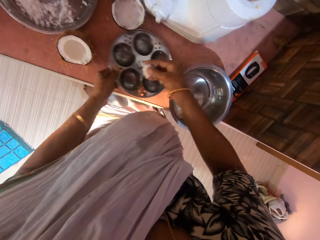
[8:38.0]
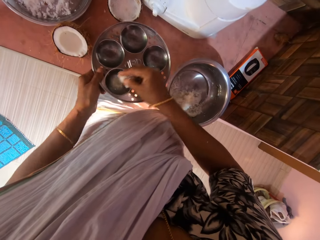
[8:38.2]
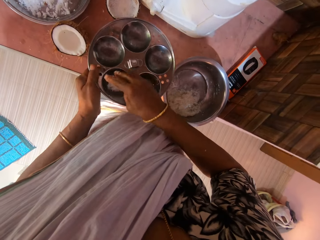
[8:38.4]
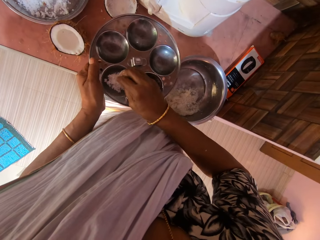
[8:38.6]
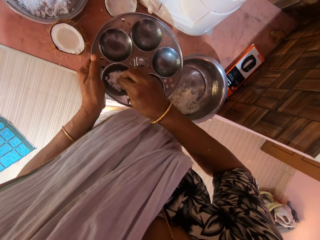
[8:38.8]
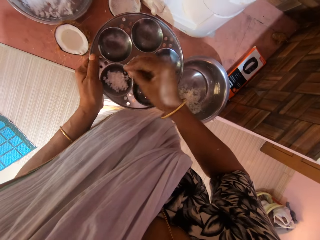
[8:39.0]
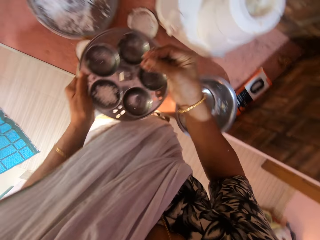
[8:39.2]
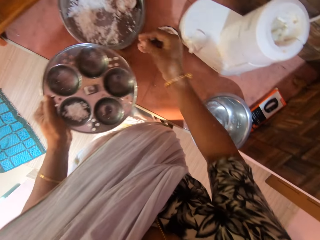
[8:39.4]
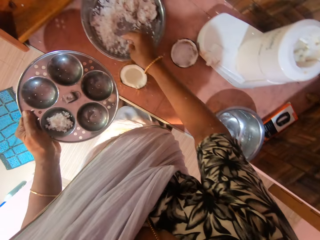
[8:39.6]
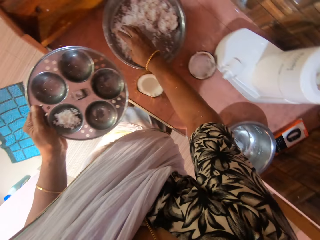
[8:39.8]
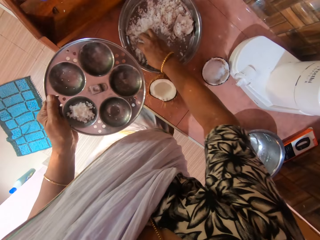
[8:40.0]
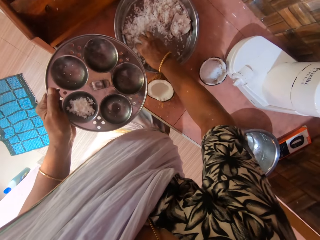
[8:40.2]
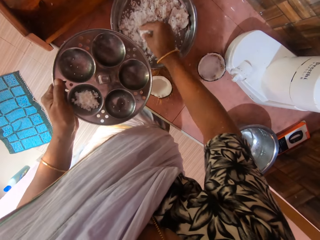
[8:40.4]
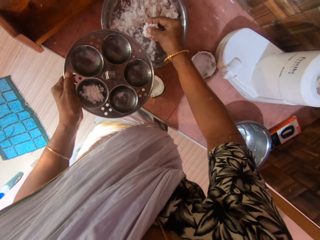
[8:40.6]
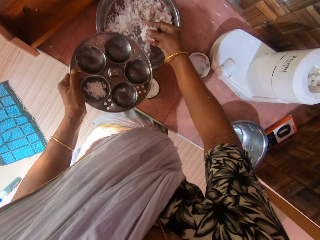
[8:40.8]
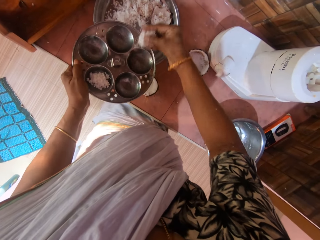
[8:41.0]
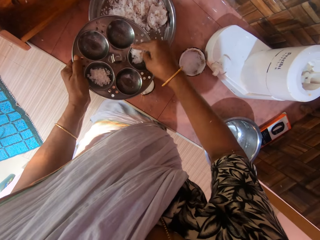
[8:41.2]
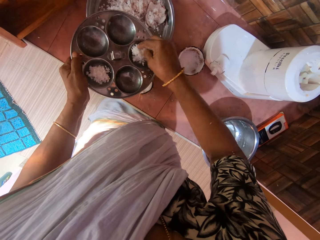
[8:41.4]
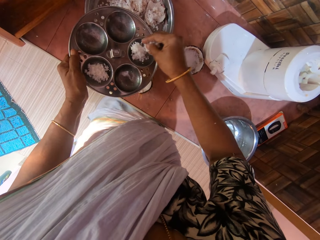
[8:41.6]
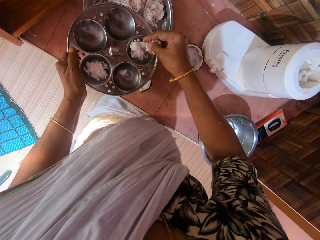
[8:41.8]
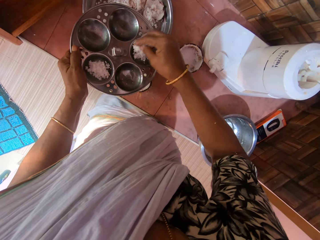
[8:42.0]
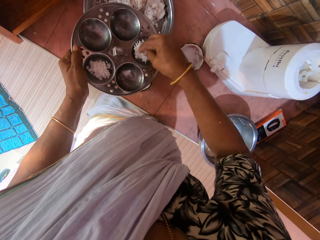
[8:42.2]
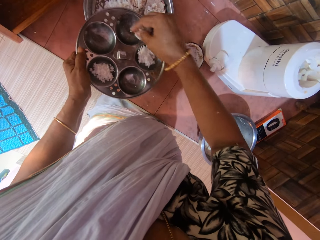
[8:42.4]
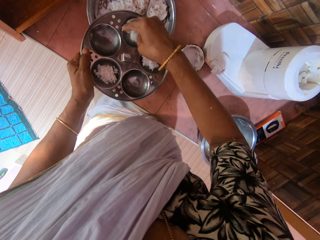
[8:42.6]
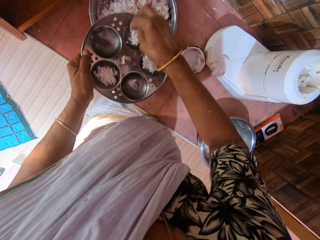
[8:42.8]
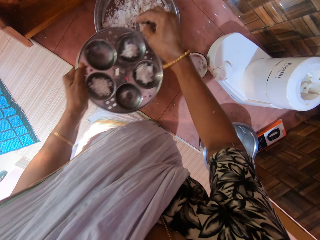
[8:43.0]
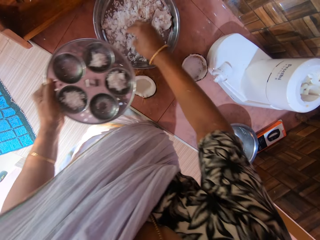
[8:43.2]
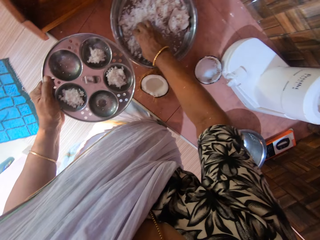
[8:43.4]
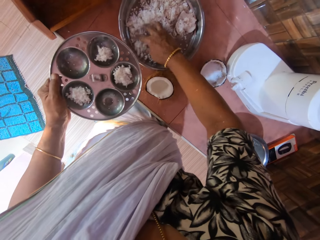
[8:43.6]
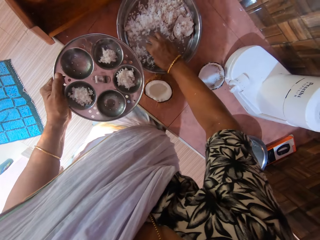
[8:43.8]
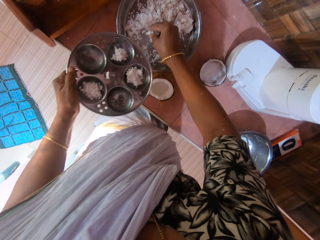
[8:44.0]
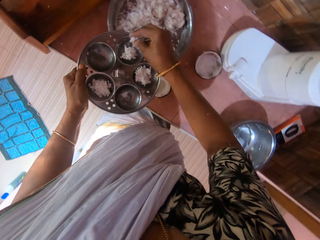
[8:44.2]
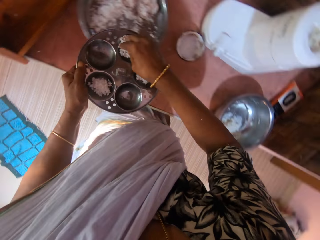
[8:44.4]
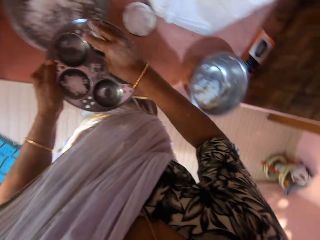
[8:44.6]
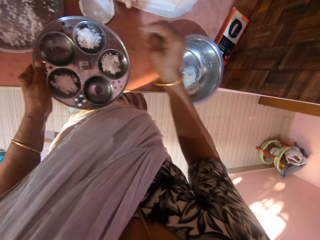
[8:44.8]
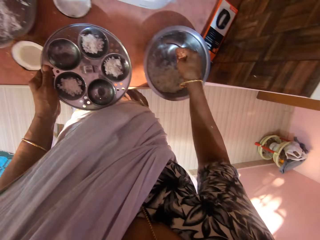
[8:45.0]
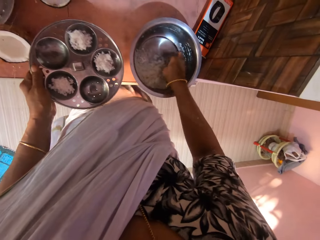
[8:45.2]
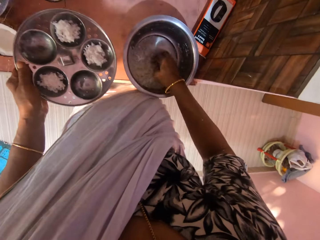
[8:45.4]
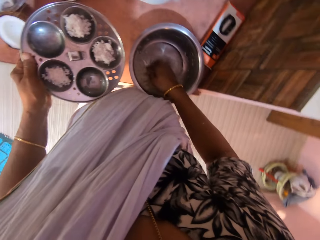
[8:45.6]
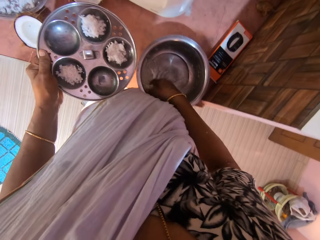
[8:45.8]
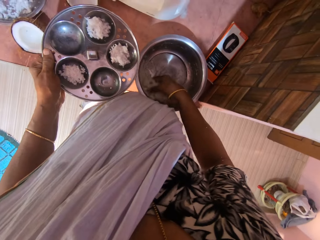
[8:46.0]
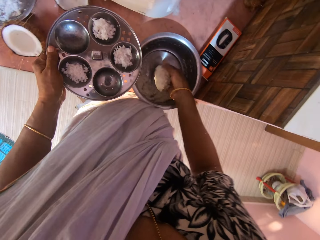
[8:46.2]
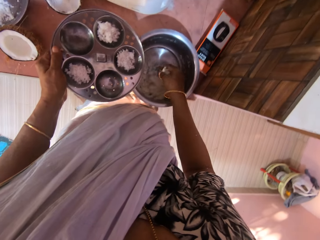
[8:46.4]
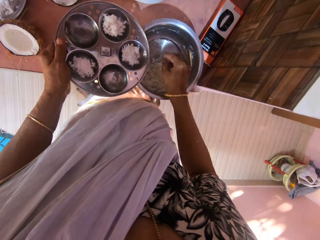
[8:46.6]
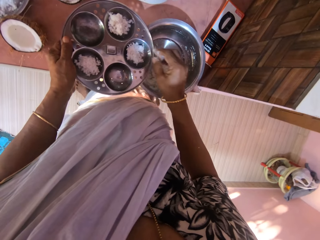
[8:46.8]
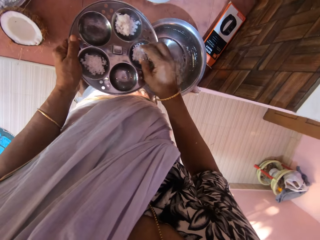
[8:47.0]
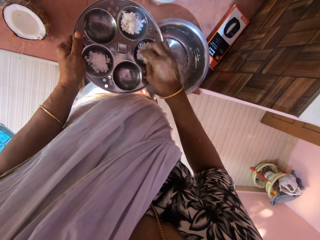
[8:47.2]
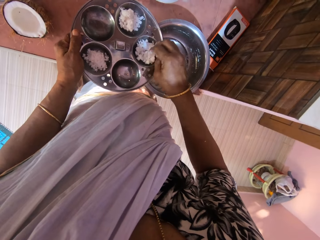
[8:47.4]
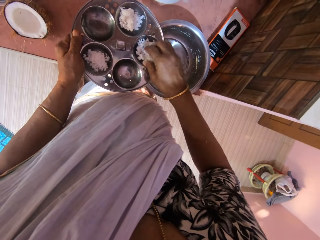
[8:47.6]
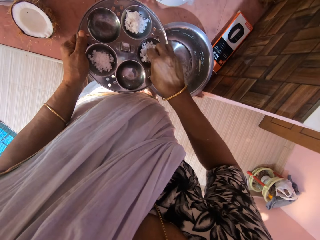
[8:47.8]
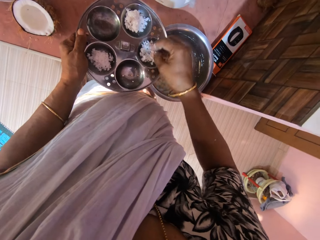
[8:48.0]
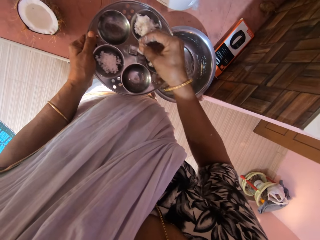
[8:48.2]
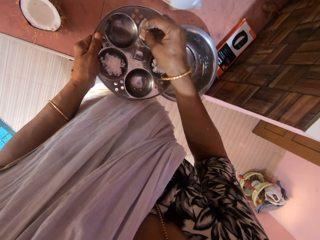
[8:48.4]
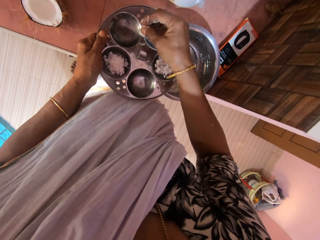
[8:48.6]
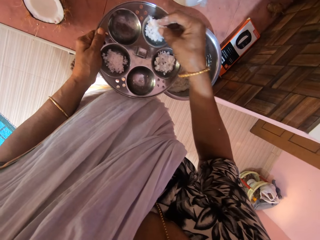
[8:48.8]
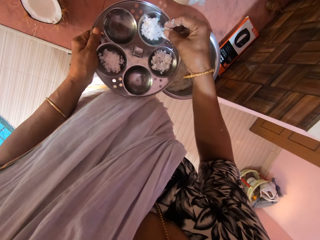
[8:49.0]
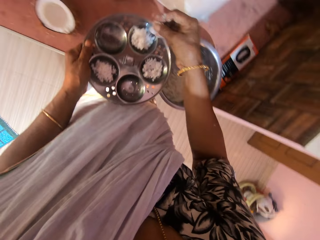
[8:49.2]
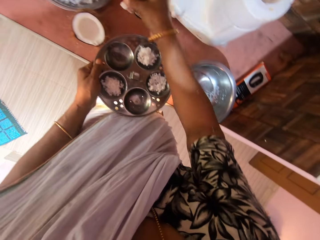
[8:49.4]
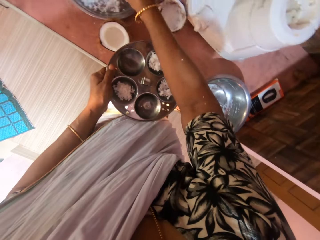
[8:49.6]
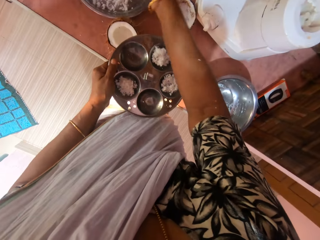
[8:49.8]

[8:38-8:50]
The camera wearer drops the coconut in her right hand in the strainer in her left hand on the table. She lifts the bowl on the table with her right hand. She scoops the coconut from the bowl on the table with her right hand. She drops the coconut in her right hand in the strainer in her left hand on the table. She does it again. She scoops the coconut from the bowl on the table with her right hand. She drops the coconut in her right hand in the strainer in her left hand on the table. She scoops the coconut from the bowl on the table with her right hand. She drops the coconut in her right hand in the bowl in her left hand on the table. She removes the coconut from the strainer in her left hand with her right hand. She adjusts the pieces of coconut in a lid.

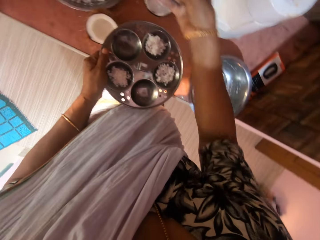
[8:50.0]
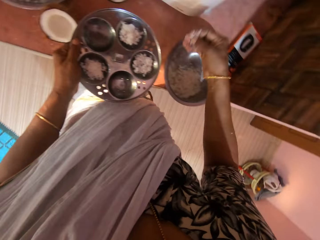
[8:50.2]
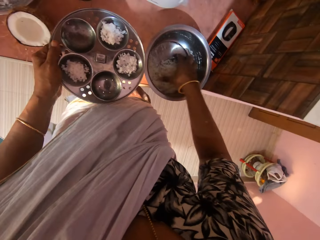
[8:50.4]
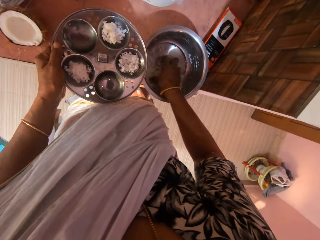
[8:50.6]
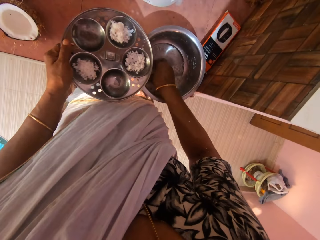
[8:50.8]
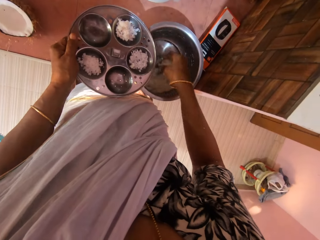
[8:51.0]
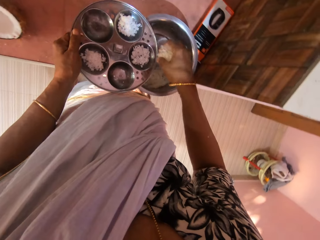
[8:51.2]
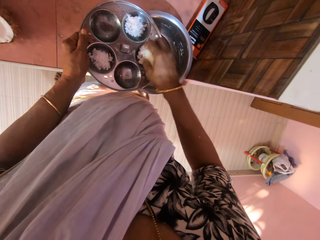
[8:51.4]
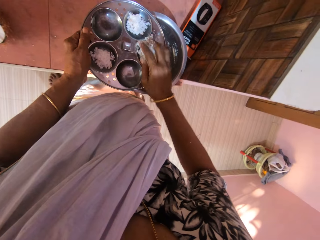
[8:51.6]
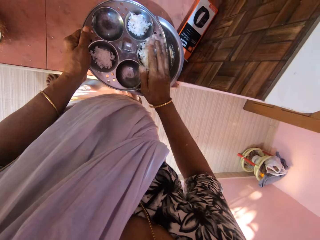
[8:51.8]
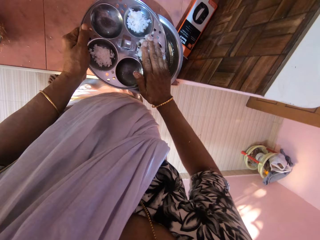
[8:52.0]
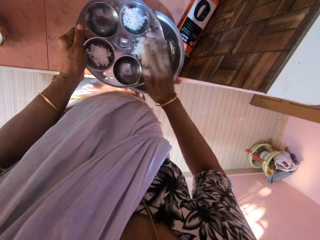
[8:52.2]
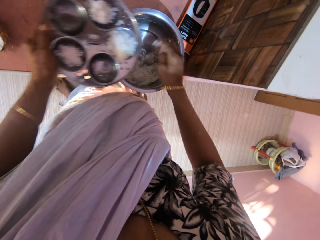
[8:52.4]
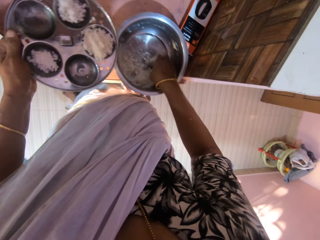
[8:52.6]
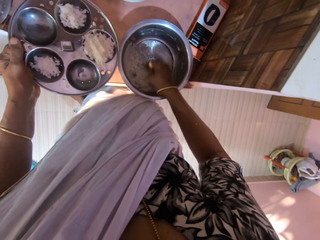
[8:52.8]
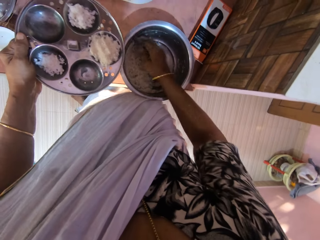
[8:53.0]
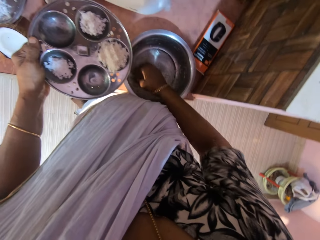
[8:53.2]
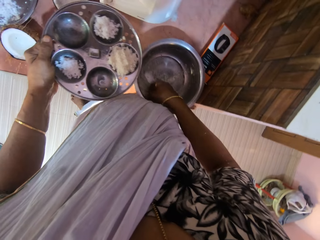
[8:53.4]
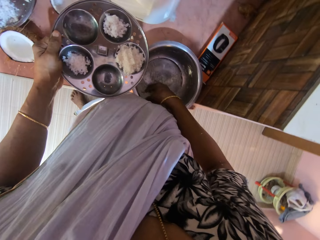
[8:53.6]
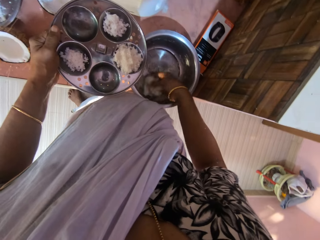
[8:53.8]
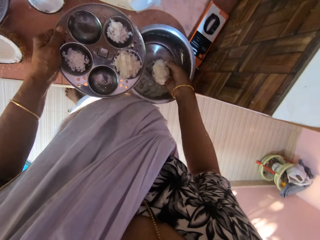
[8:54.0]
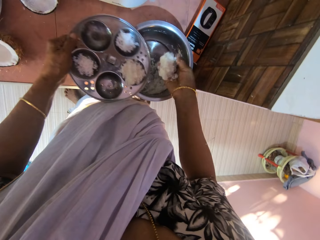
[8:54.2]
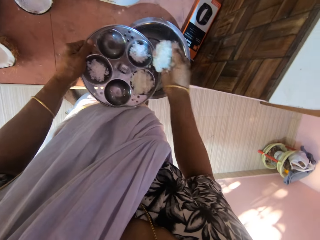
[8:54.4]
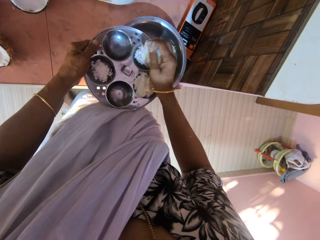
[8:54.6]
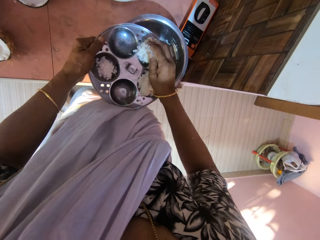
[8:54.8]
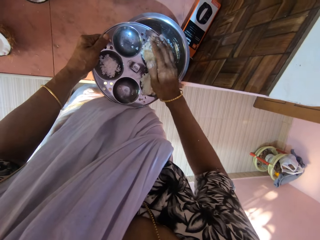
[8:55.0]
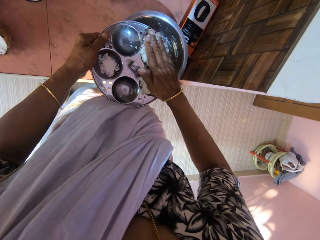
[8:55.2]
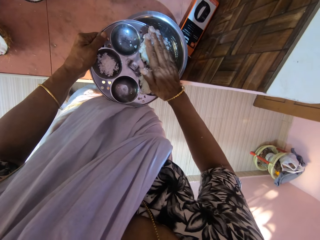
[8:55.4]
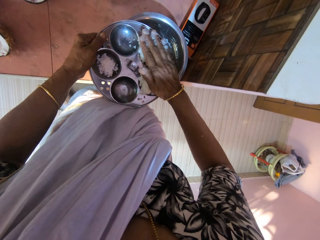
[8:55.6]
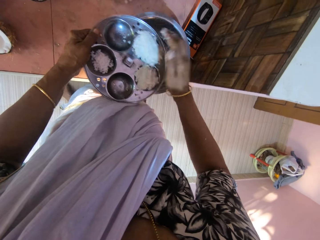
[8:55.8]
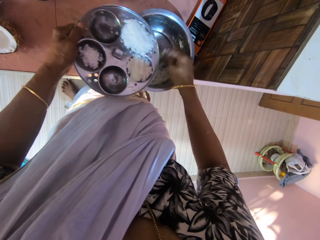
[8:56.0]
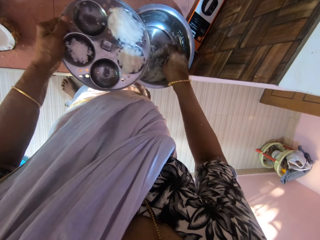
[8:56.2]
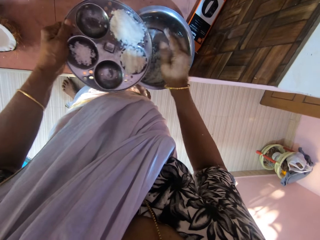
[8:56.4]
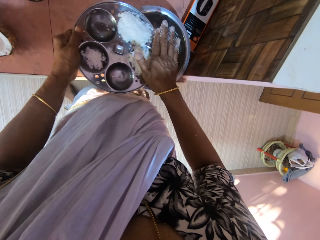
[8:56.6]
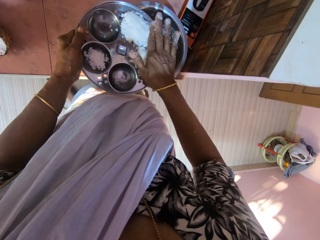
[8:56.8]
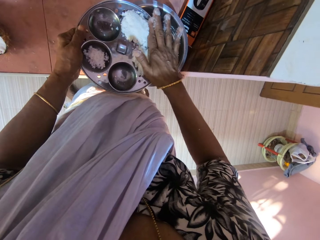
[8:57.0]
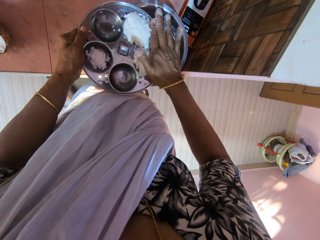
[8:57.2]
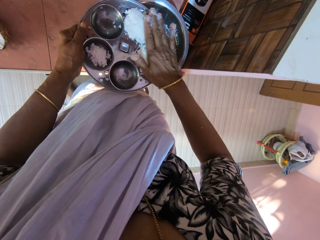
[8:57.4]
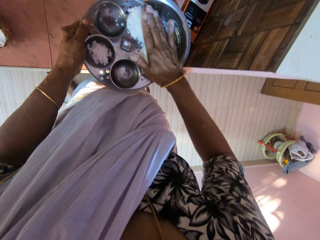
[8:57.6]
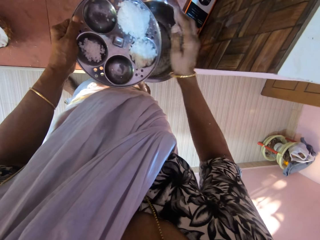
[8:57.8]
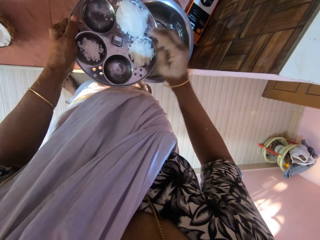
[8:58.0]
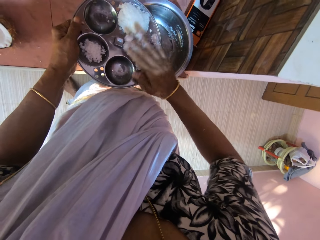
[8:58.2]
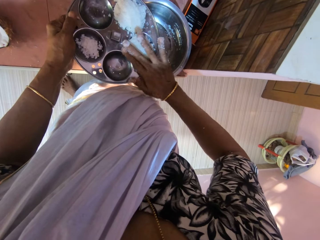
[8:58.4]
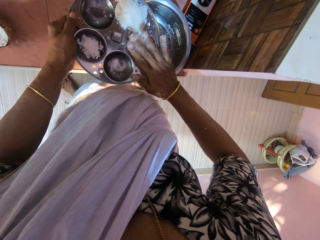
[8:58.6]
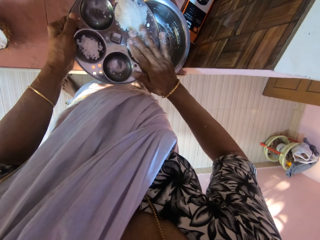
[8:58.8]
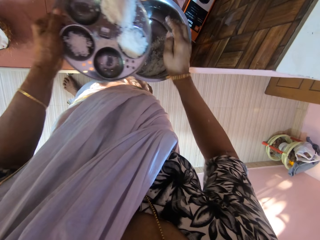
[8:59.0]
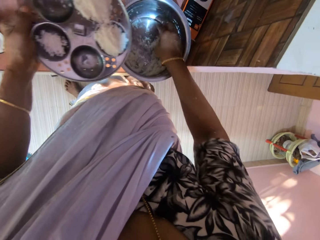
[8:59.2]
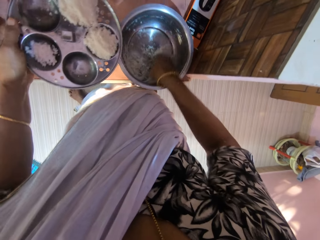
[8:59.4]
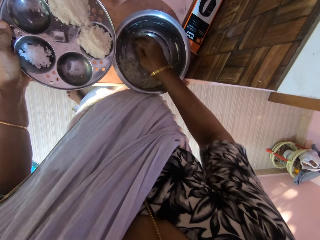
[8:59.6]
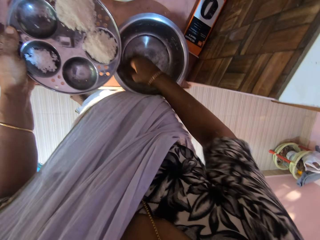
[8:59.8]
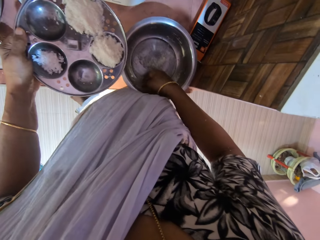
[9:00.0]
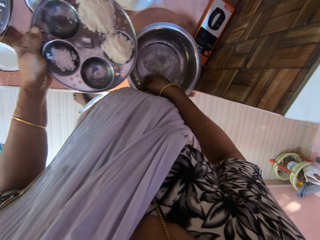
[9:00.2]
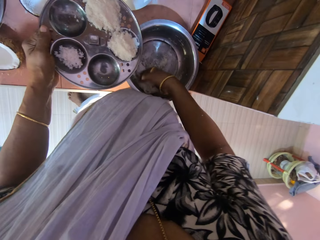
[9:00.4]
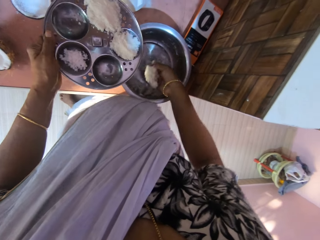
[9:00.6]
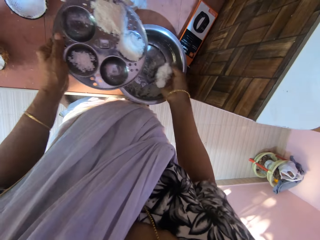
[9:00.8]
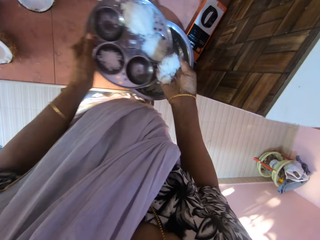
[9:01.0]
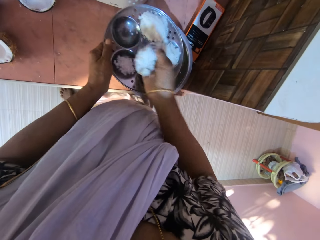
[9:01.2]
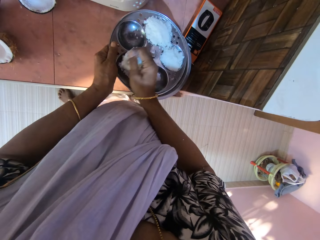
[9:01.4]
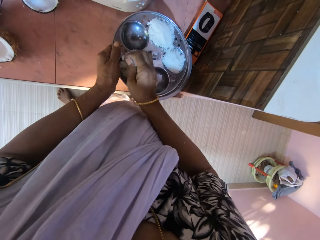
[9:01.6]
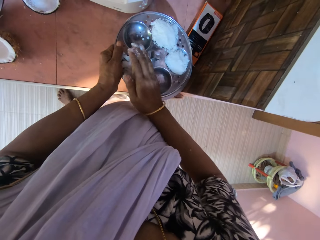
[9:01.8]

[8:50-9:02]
The camera wearer scoops the coconut from the bowl on the table with her right hand. She drops the coconut in her right hand in the strainer in her left hand. She presses the coconut in the strainer in her left hand with her right hand. She scoops the coconut from the bowl on the table with her right hand. She drops the coconut in her right hand in the strainer in her left hand. She presses the coconut in the strainer in her left hand with her right hand. She adjusts the pieces of coconut in a lid. She scoops the coconut from the bowl on the table with her right hand. She drops the coconut in her right hand in the strainer in her left hand.
